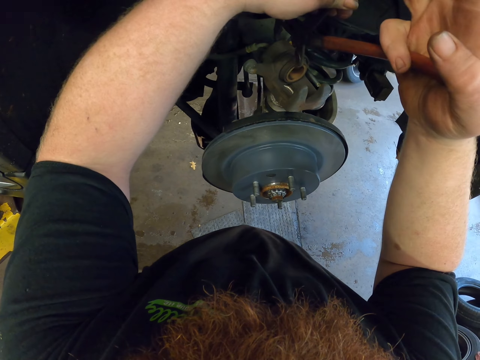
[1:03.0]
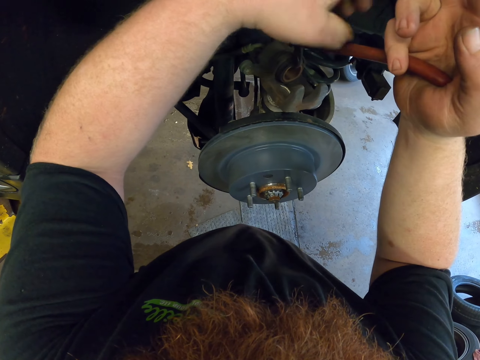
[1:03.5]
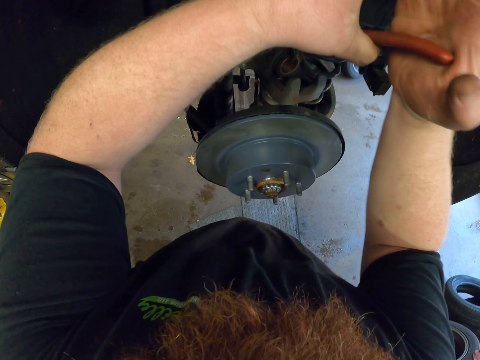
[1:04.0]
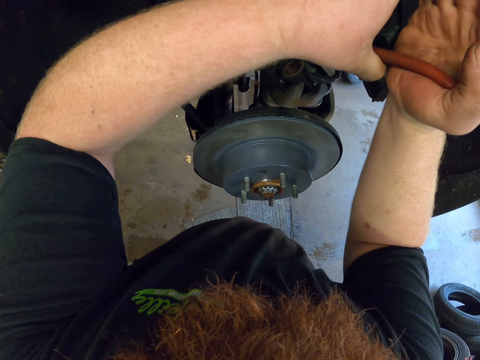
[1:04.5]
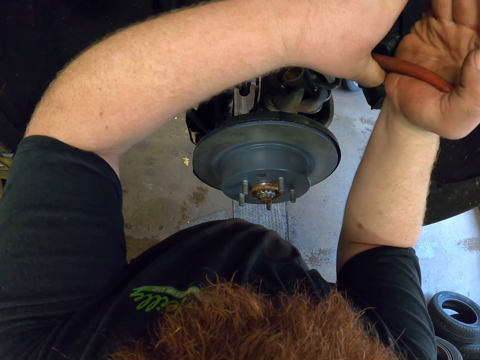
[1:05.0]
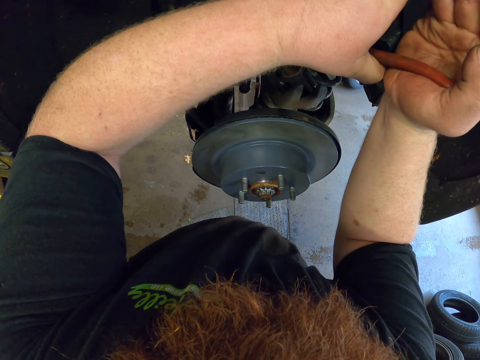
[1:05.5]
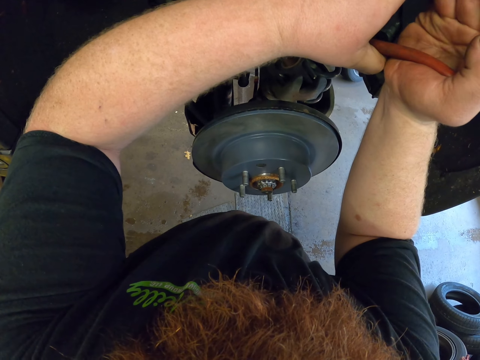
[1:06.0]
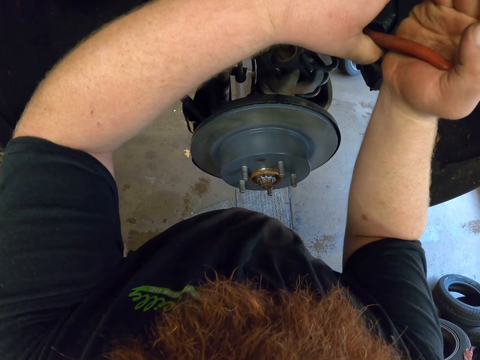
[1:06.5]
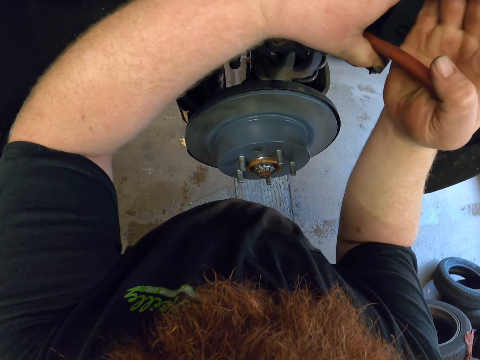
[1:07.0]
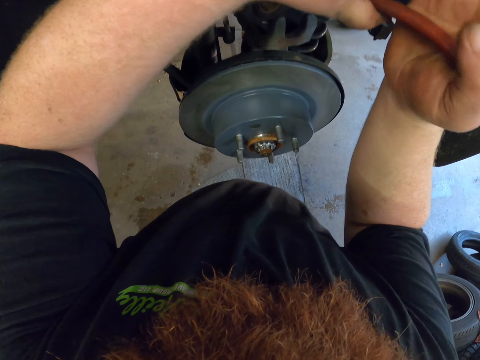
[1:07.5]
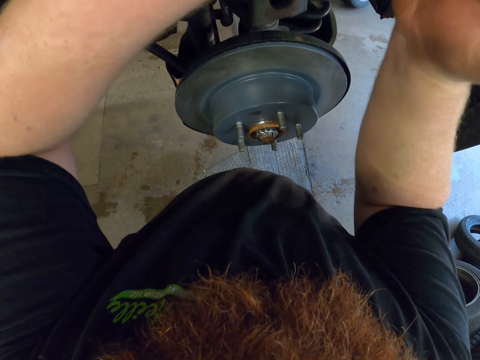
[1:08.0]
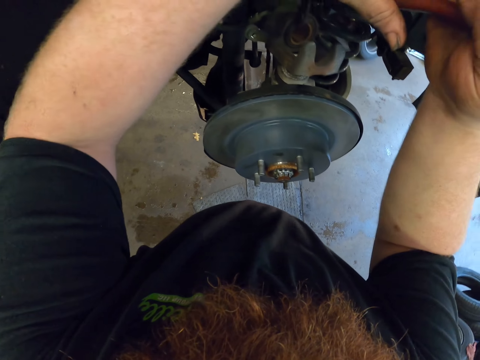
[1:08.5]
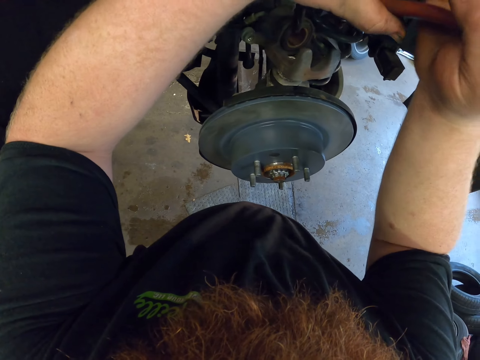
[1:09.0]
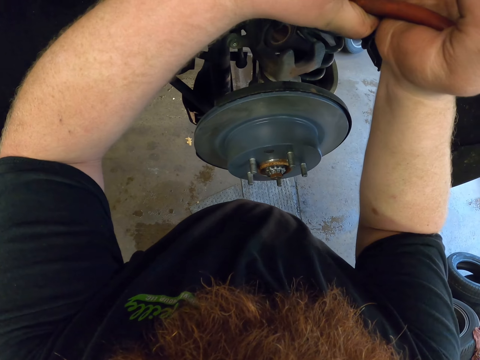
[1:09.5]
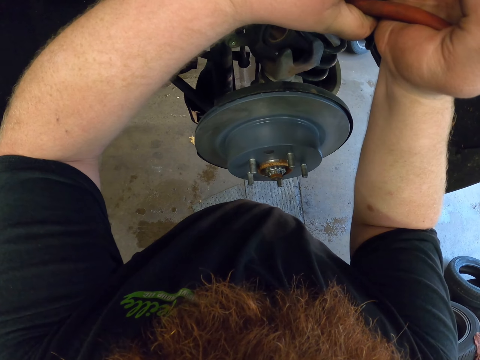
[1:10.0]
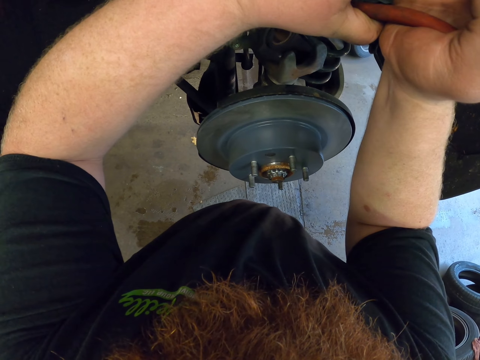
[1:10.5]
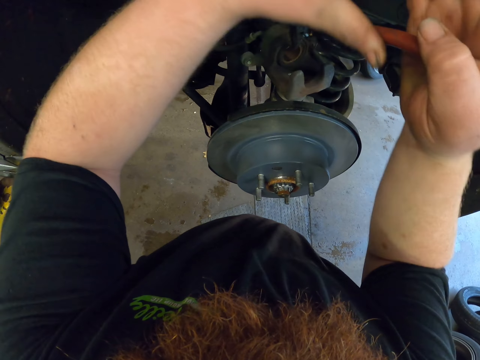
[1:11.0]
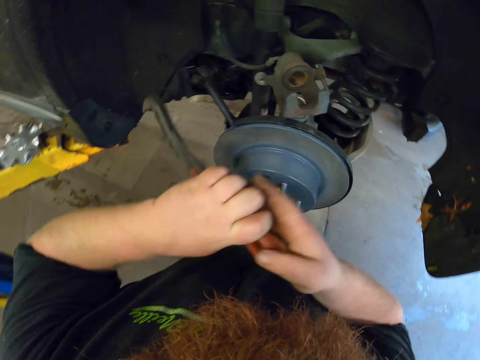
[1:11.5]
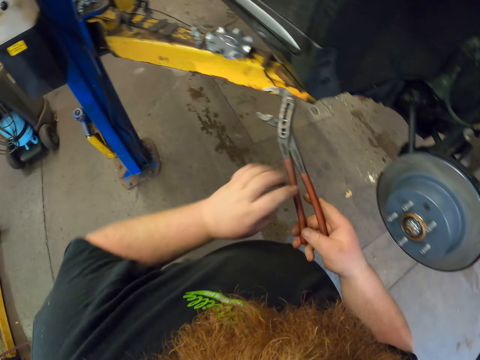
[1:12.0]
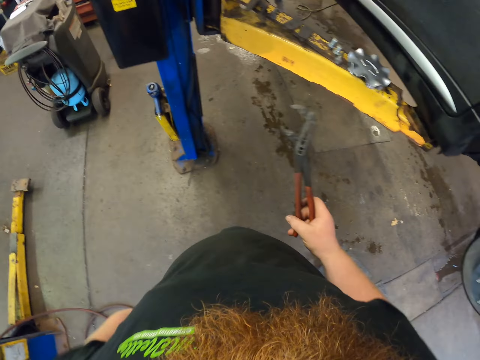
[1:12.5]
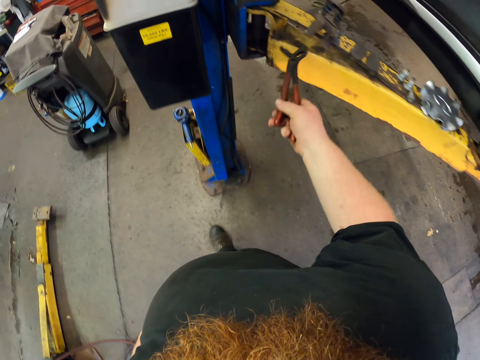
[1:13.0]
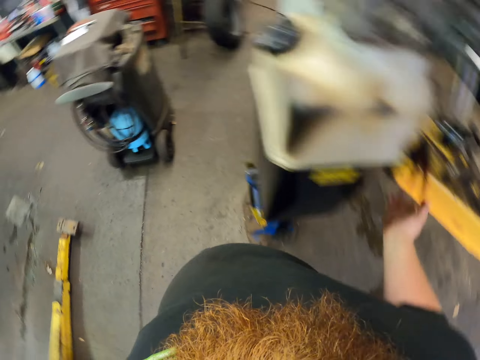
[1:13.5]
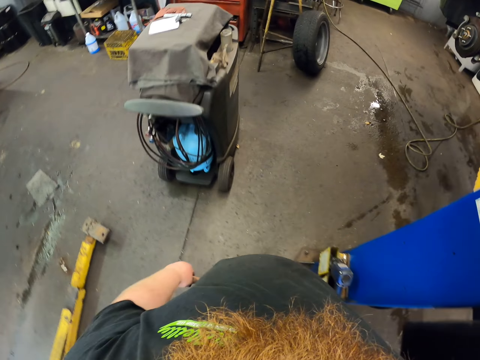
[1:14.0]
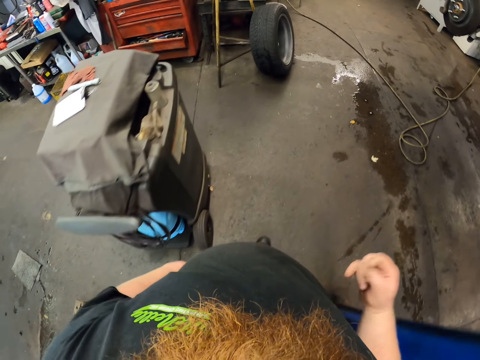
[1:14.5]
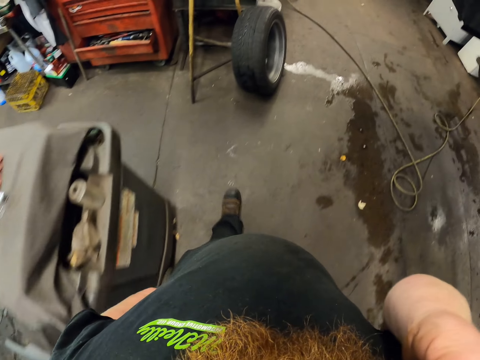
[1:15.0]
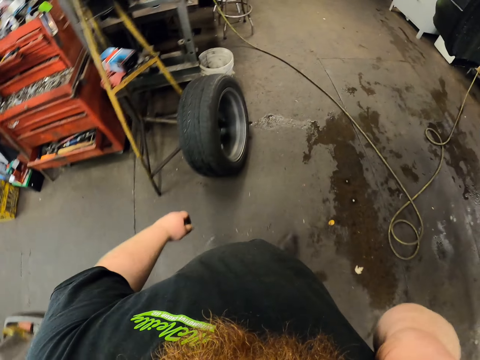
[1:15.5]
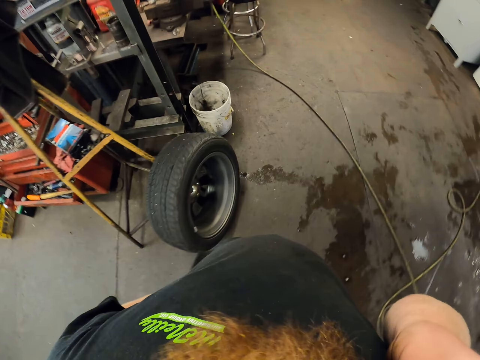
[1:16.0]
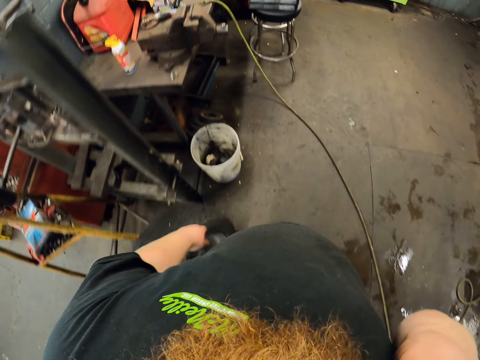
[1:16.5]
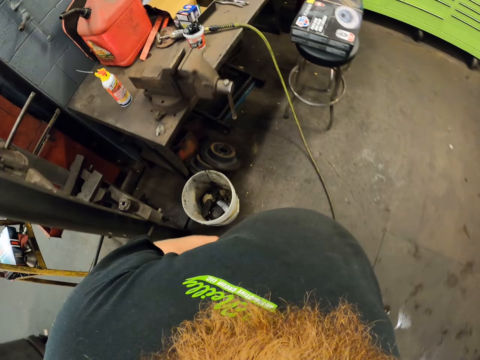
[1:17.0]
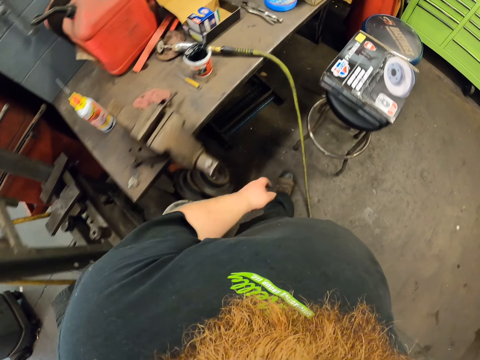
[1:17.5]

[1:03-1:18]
The camera wearer holds the caliper brake with the pliers wrench. They press the brake caliper with the pliers wrench. They look around. They place the pliers wrench on the vehicle lift. They walk in the garage. They walk and lift the hand up.

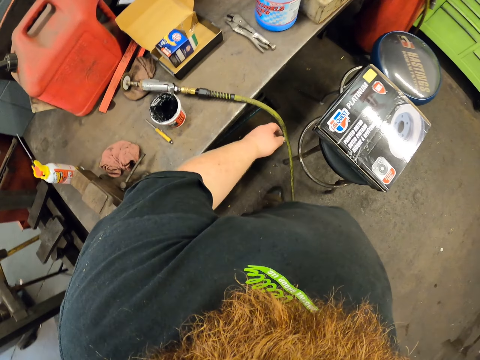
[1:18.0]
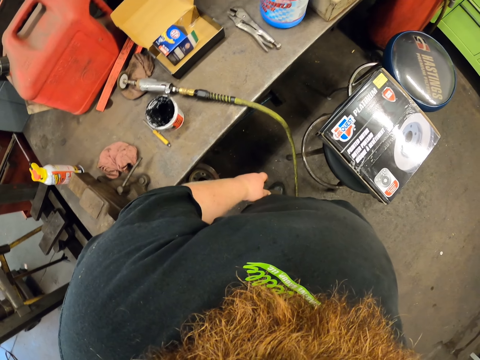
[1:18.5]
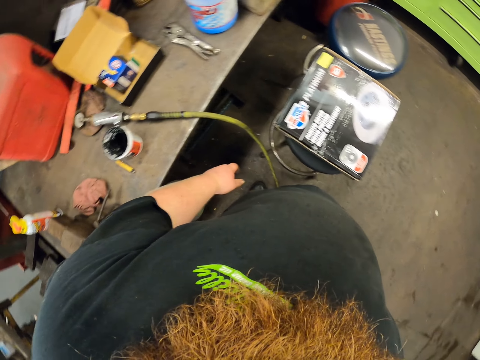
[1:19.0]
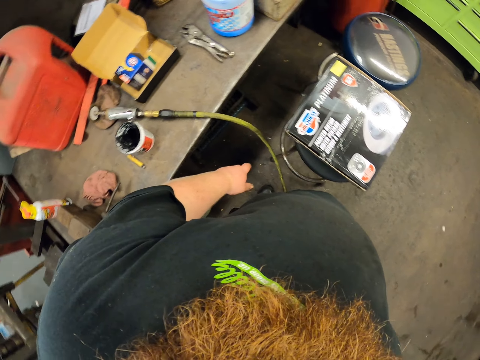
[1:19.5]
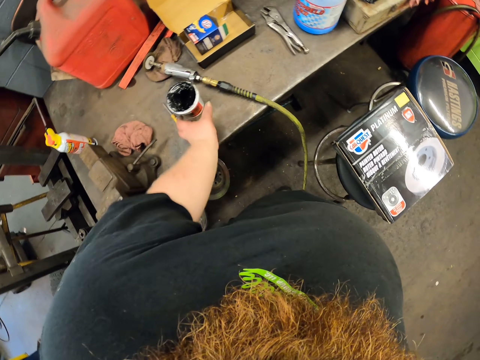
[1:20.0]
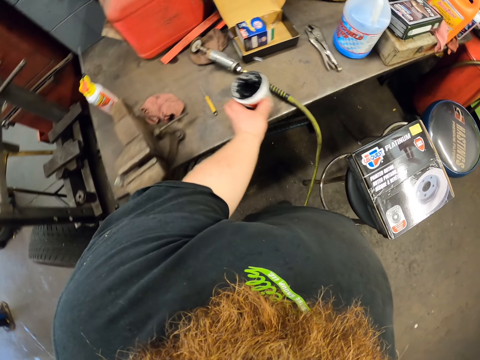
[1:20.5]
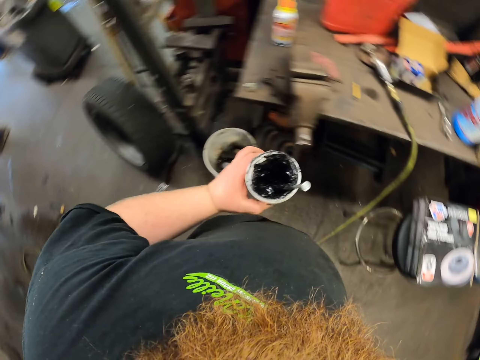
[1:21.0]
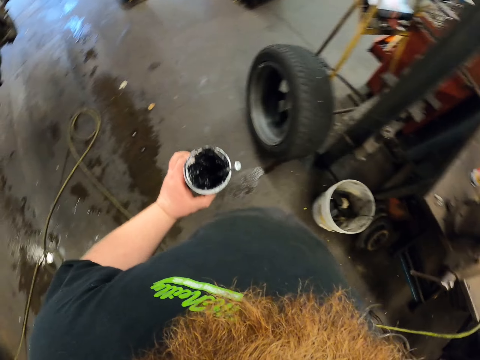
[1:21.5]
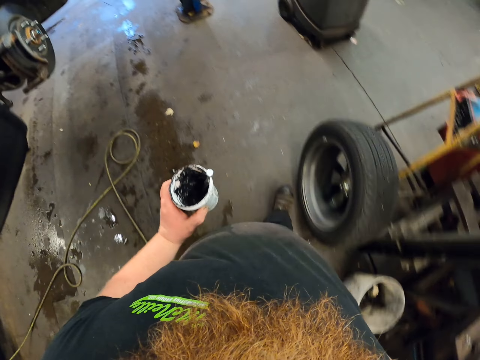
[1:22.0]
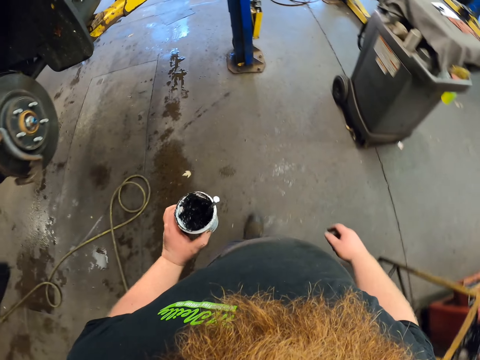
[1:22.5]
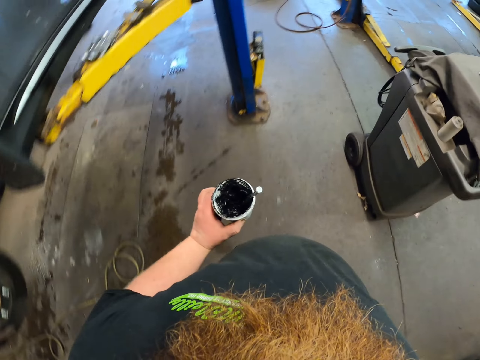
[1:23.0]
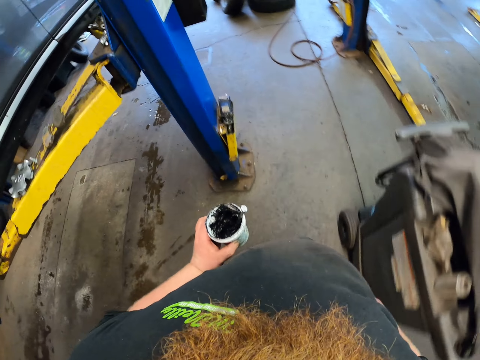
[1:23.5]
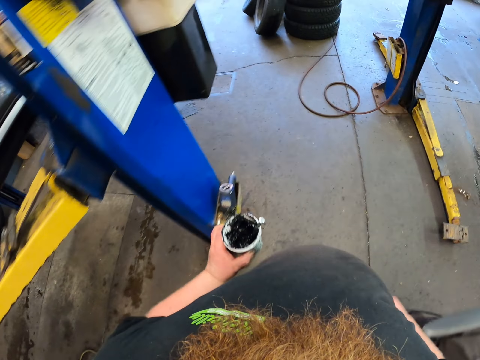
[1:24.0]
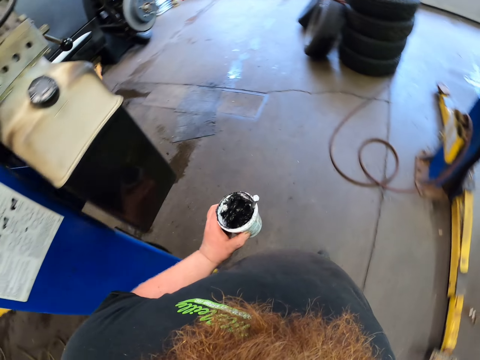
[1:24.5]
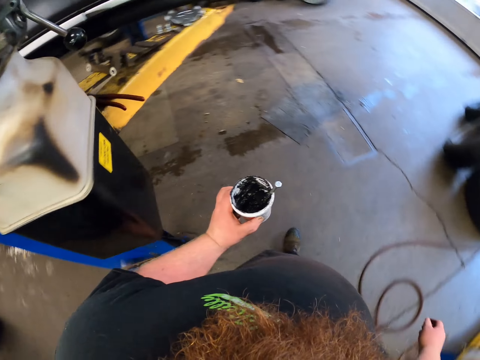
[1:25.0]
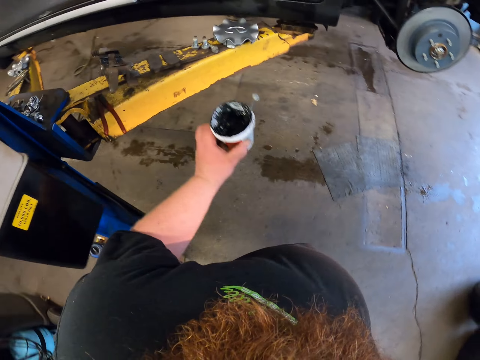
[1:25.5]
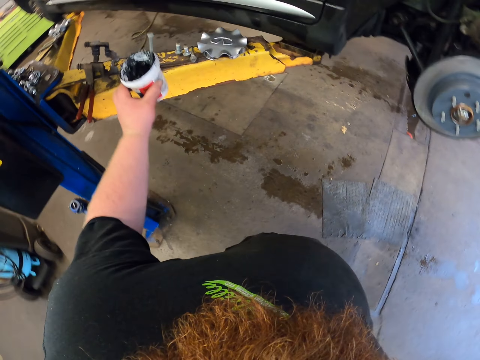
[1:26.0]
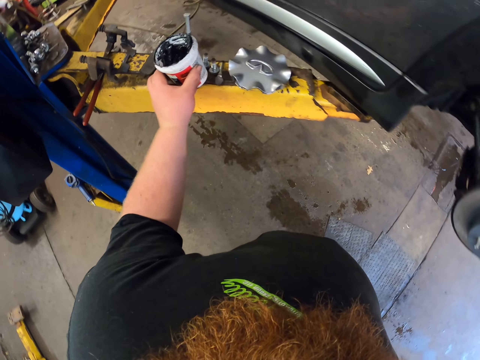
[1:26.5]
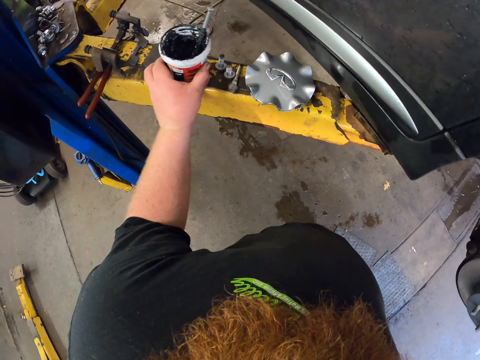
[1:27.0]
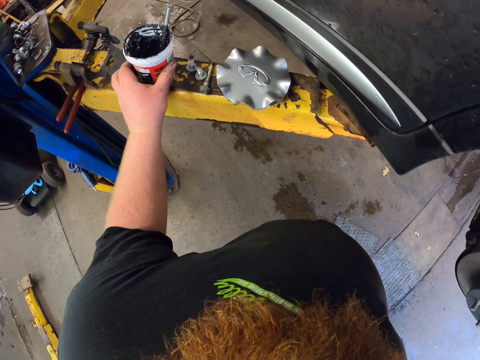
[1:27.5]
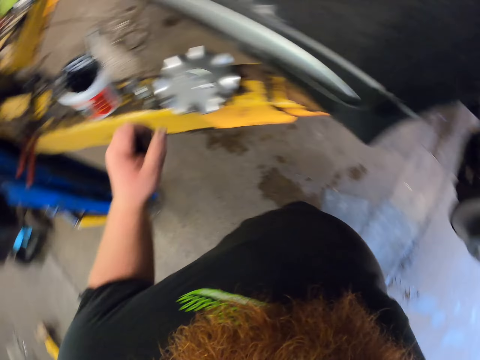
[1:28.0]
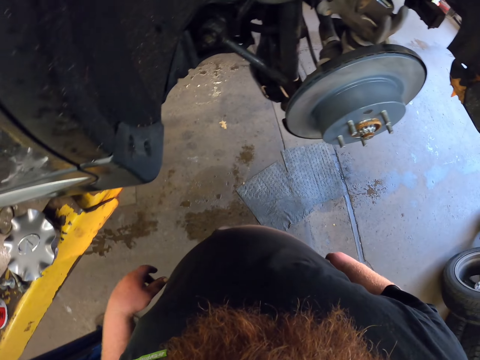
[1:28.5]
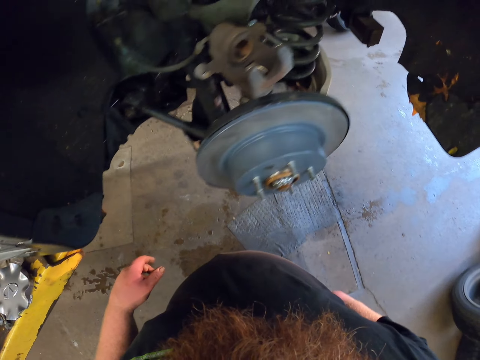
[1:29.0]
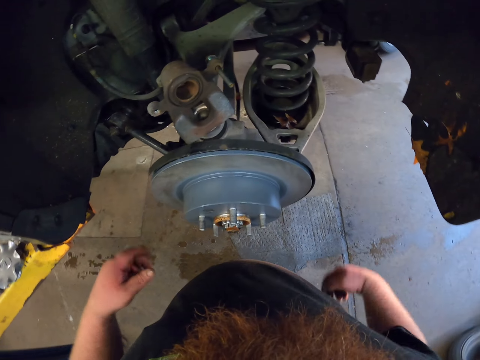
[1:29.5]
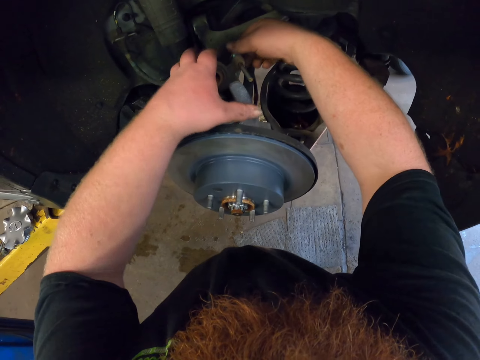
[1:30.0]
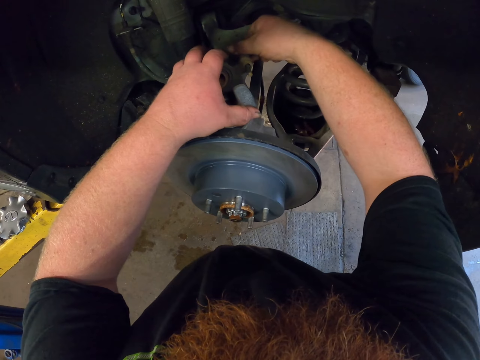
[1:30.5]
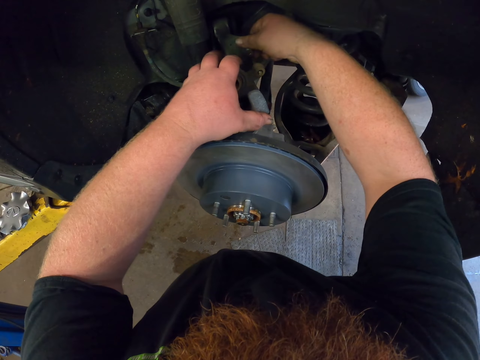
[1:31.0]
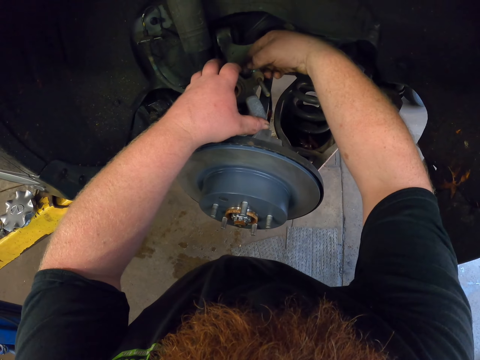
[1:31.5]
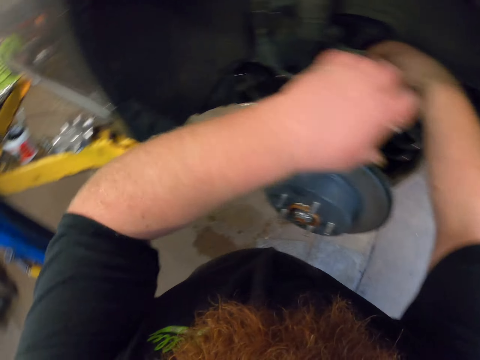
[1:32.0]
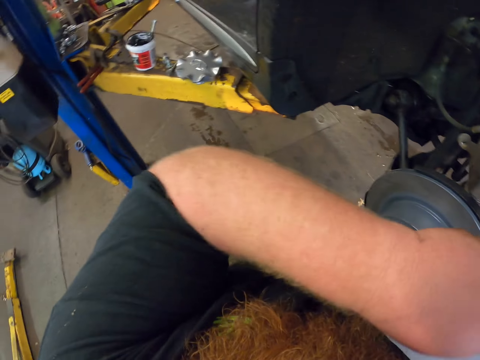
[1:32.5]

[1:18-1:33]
The camera wearer picks up the grease tin on the cabinet. They walk in the garage and look around. They put the grease tin on the steel. They look around. They remove the caliper mount bolt. They remove the caliper mount bolt again and lift the hand up.
